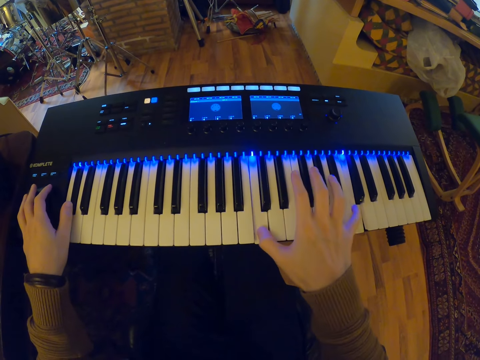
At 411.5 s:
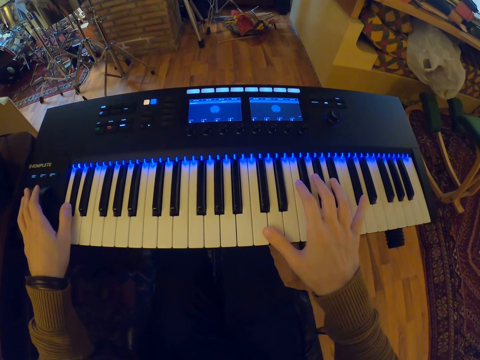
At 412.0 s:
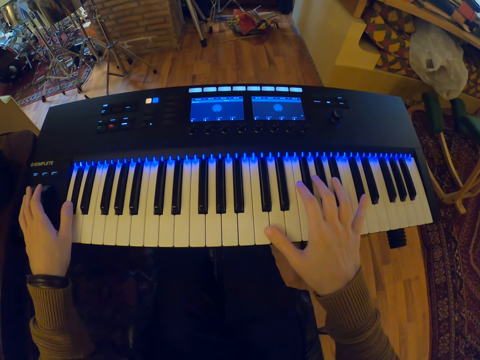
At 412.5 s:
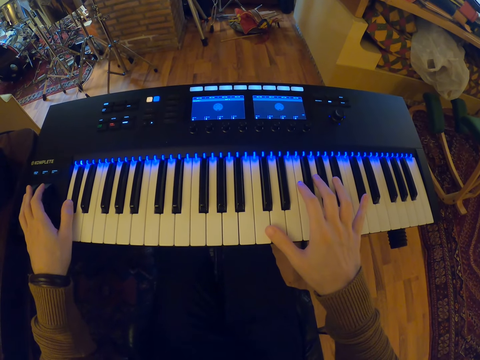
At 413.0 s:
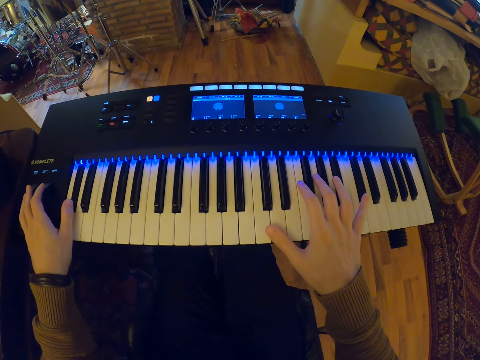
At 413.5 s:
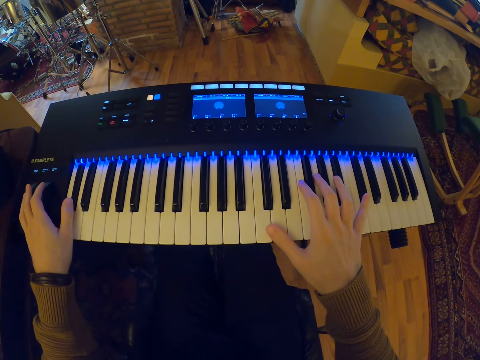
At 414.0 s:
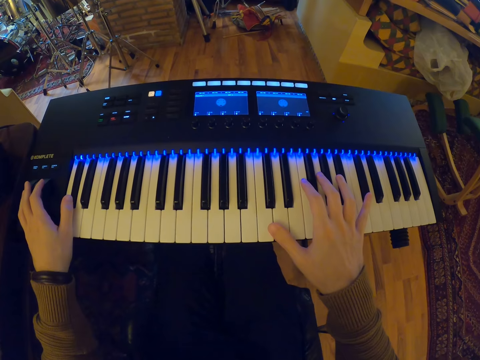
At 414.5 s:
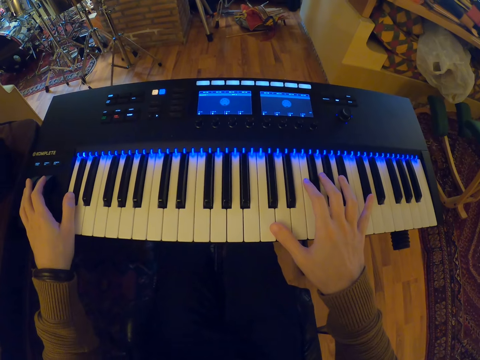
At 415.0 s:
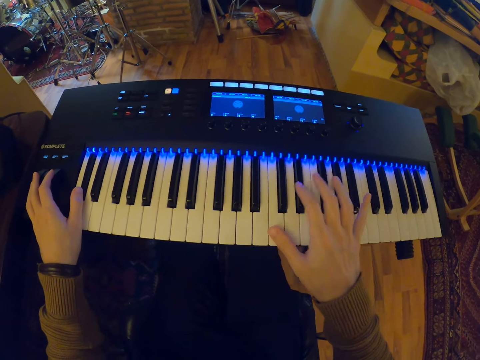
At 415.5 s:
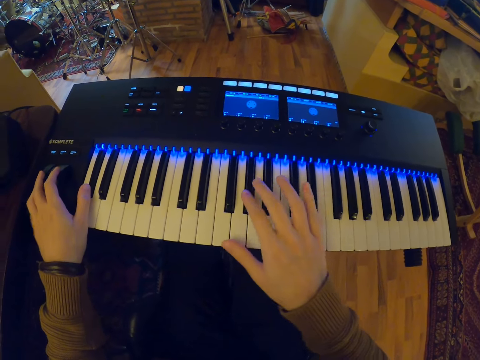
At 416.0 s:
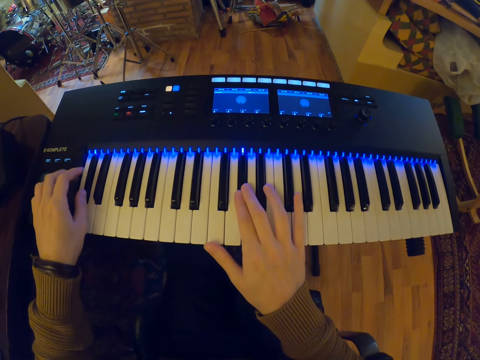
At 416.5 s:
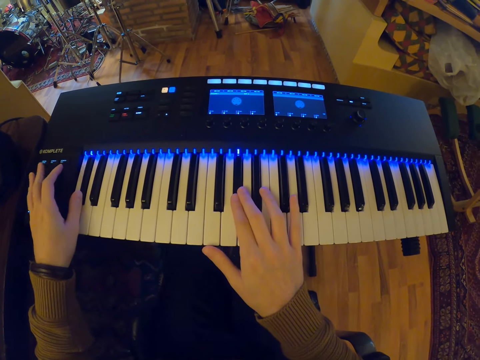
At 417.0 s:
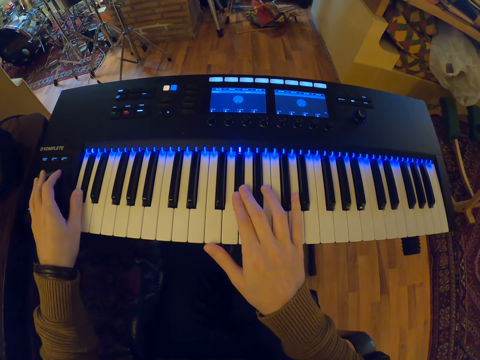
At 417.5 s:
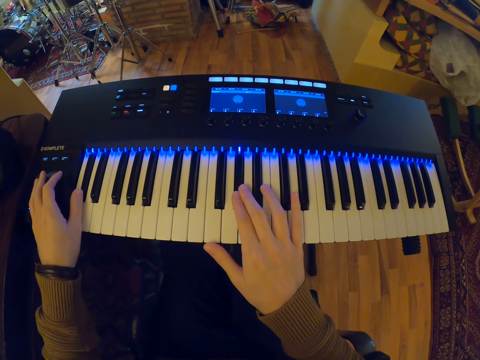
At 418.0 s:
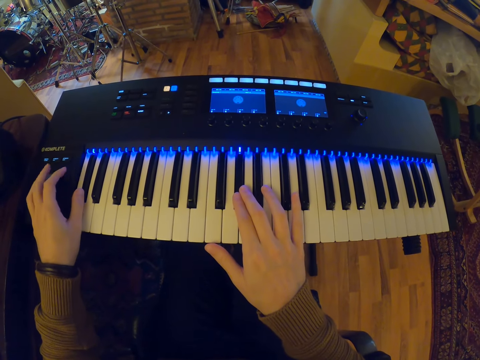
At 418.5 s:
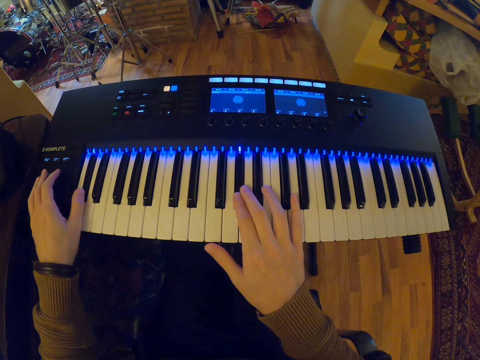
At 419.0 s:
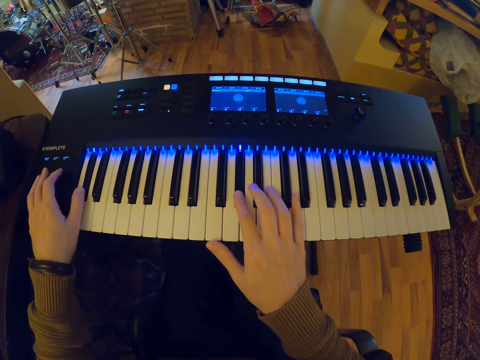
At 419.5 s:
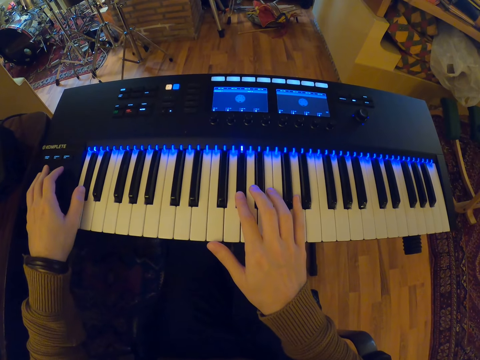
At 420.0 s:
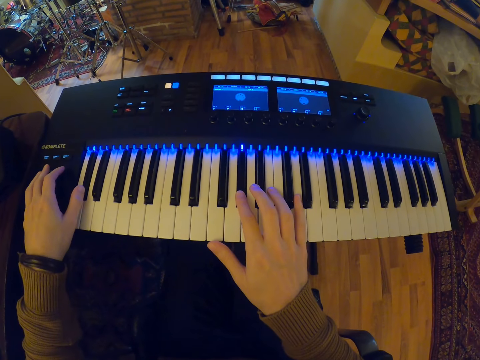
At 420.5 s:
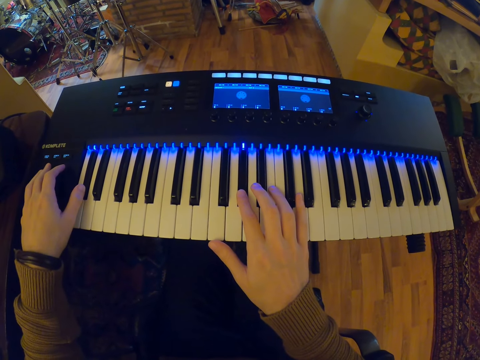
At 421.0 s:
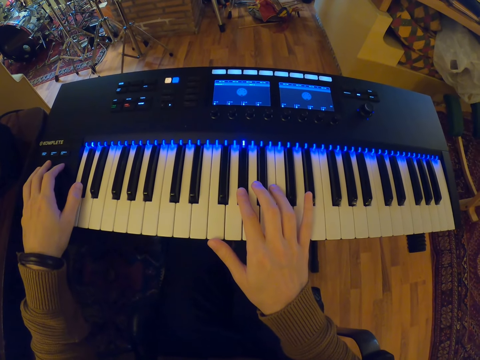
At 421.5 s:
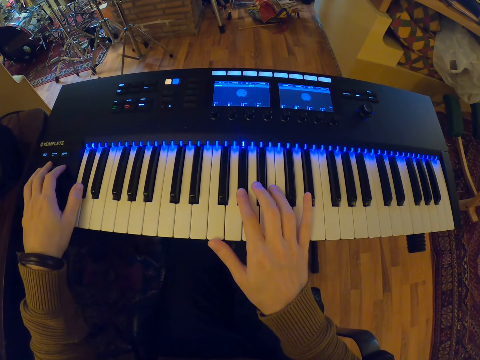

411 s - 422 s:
The camera wearer adjusts the piano keys with the left hand.

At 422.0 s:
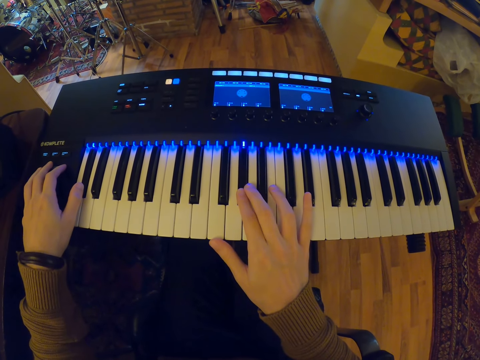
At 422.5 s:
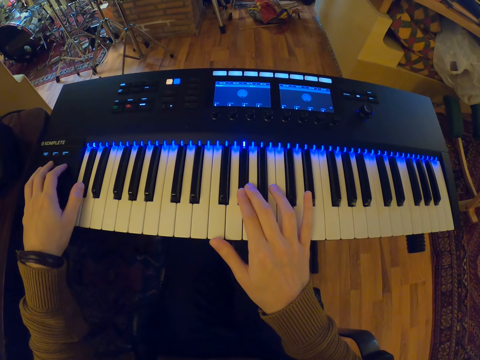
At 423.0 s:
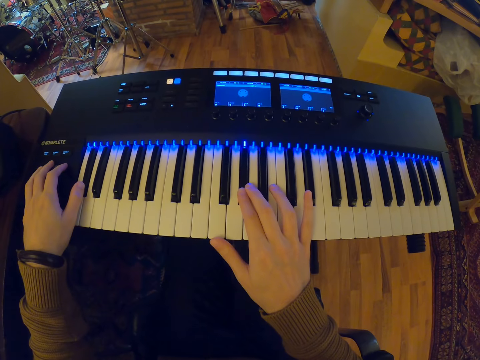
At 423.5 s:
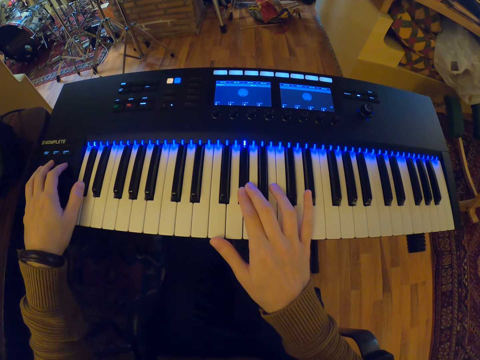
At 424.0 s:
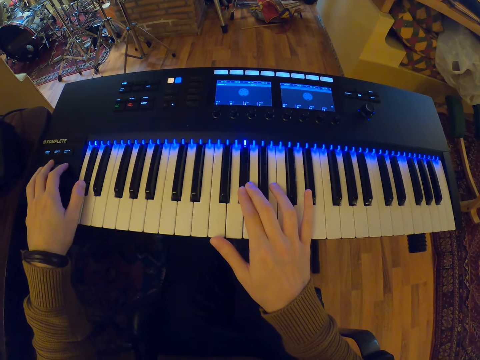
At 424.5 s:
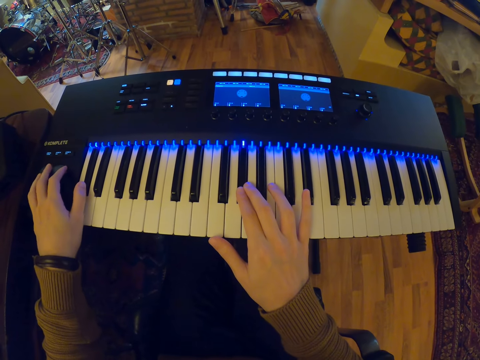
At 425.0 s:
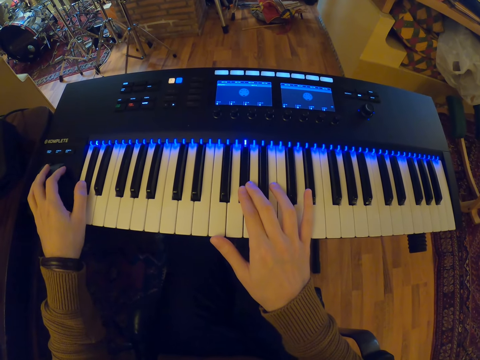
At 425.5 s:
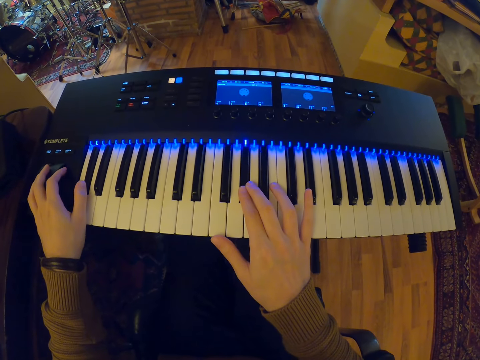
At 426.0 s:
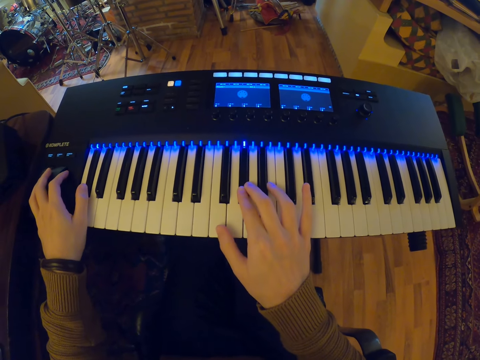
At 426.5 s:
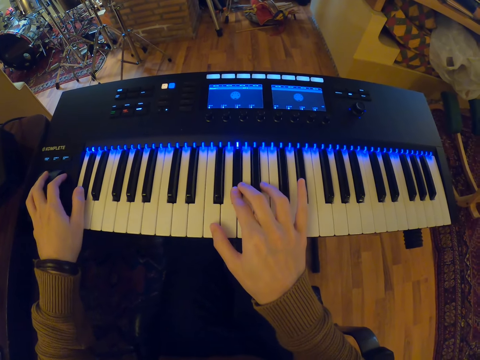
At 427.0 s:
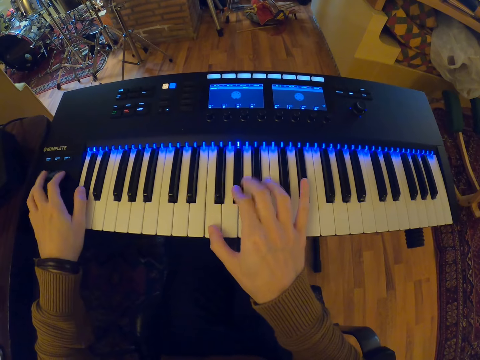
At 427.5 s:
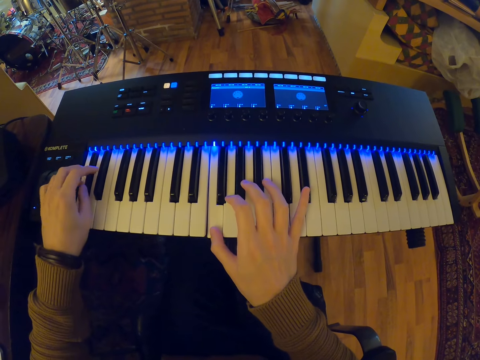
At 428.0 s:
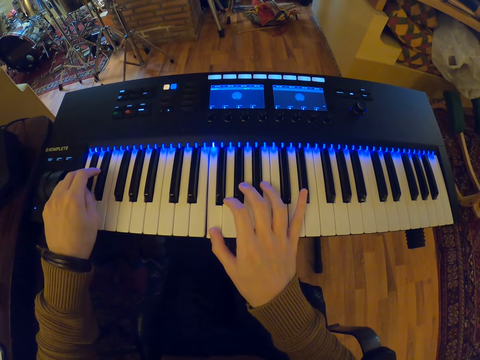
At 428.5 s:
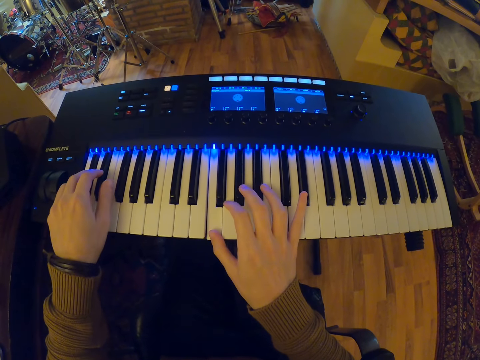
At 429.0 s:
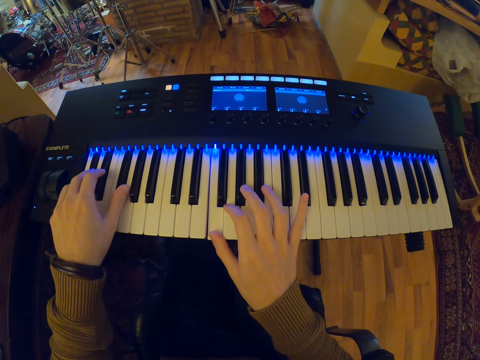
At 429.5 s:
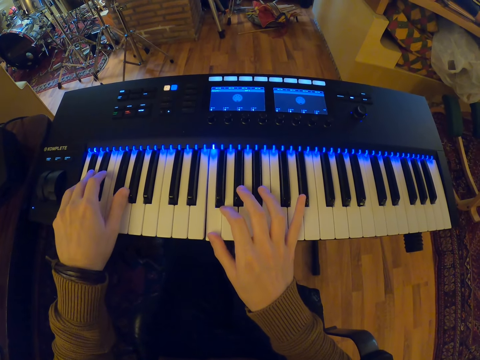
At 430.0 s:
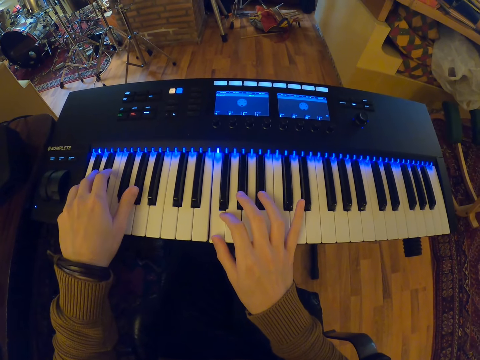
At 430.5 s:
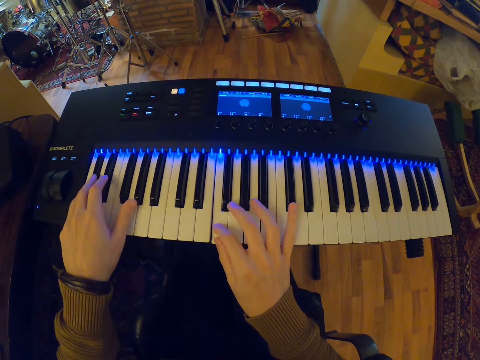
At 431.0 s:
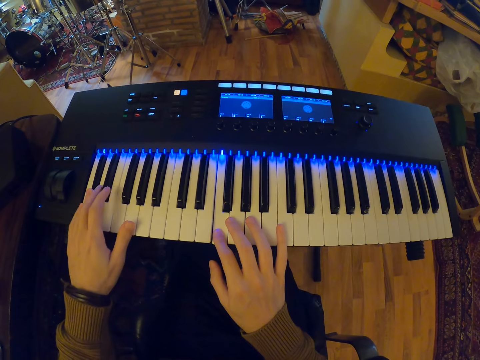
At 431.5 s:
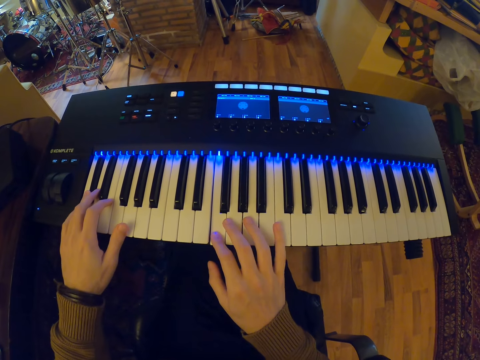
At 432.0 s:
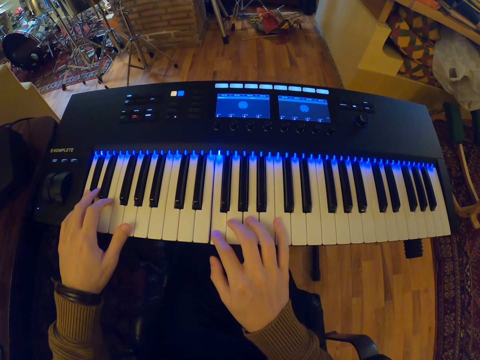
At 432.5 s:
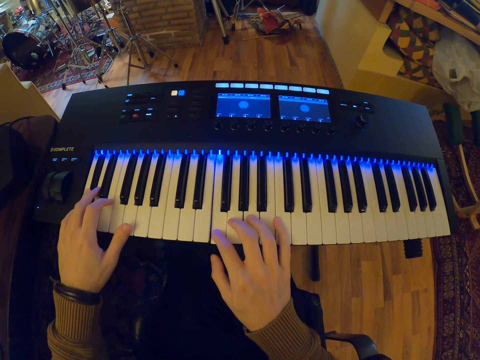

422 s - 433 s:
The camera wearer plays the piano with both hands.

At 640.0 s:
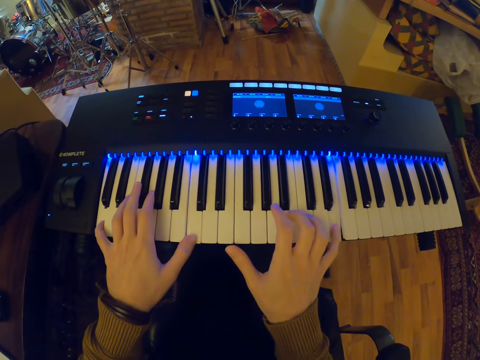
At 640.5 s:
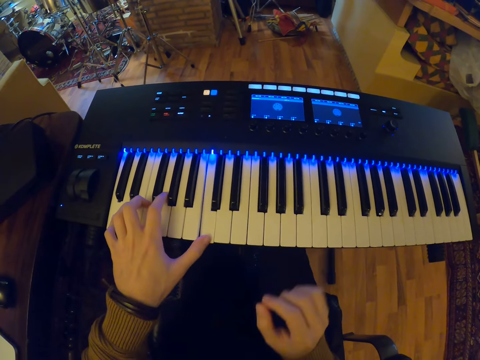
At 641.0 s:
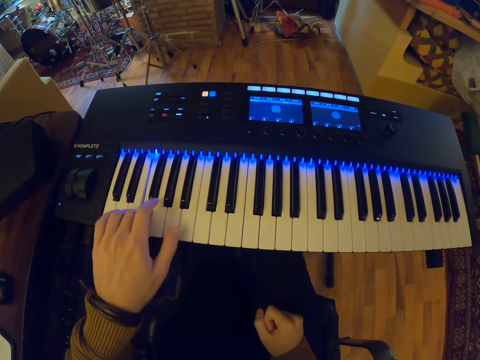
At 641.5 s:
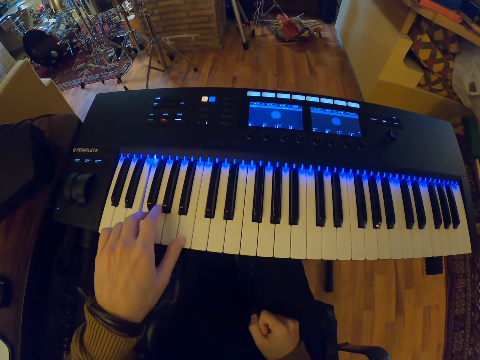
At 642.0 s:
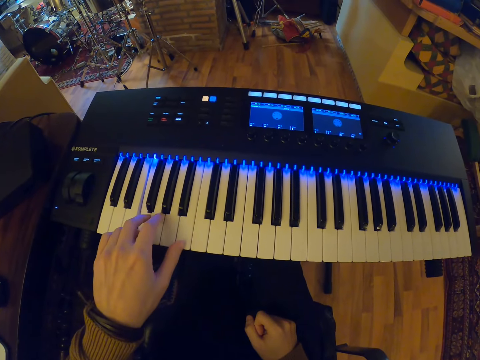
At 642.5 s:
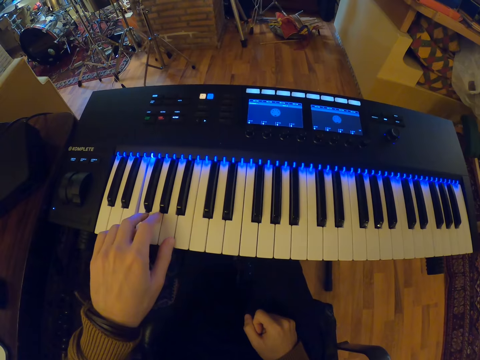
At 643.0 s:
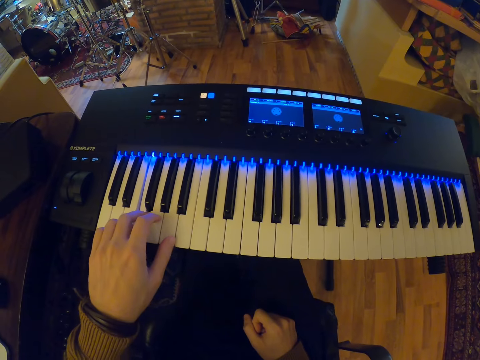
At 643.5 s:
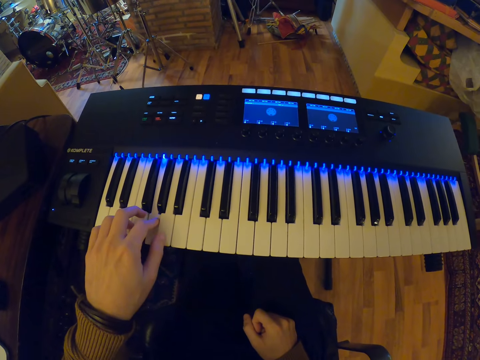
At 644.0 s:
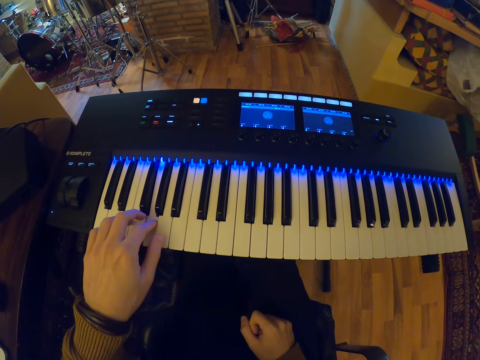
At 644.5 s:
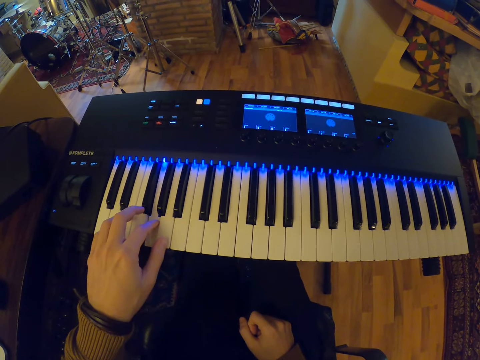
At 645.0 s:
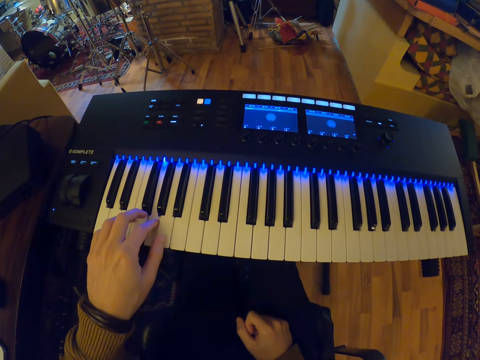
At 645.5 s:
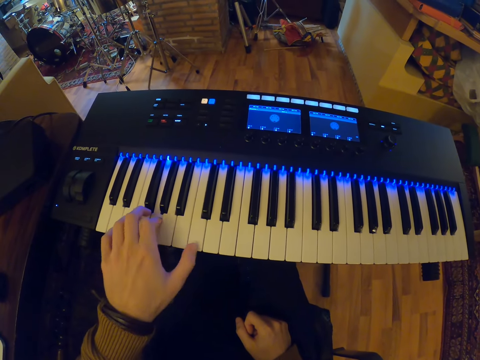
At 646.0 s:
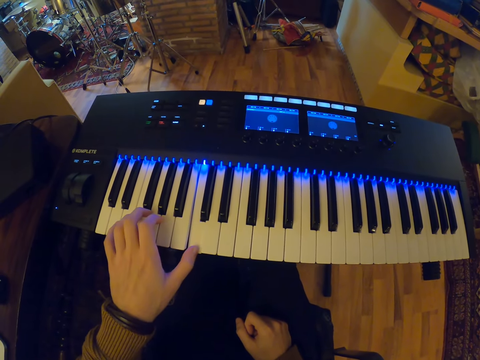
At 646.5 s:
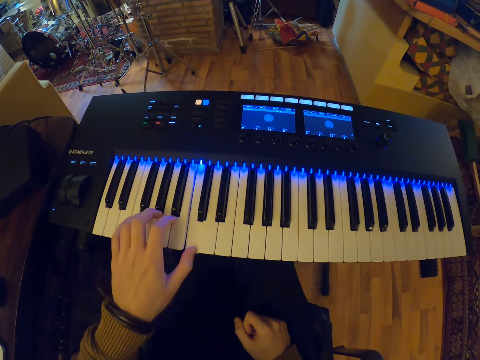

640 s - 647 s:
The camera wearer plays the keyboard with his left hand.
